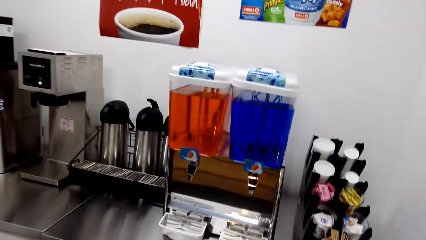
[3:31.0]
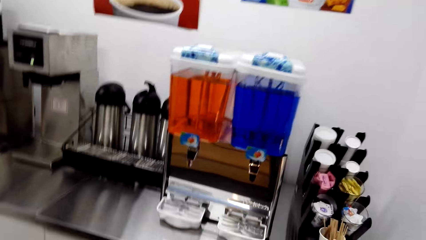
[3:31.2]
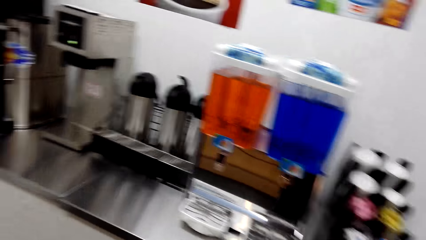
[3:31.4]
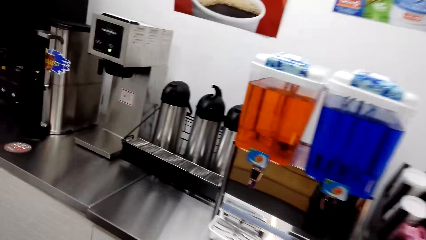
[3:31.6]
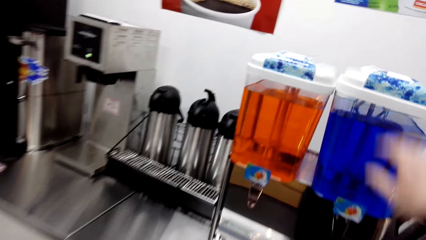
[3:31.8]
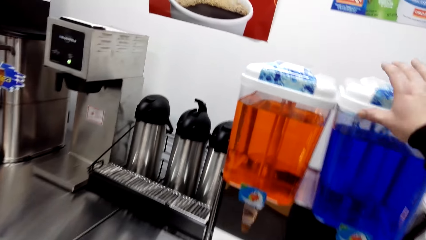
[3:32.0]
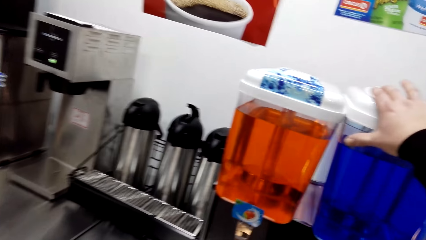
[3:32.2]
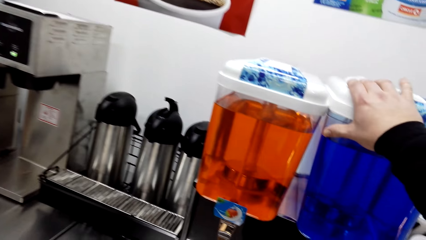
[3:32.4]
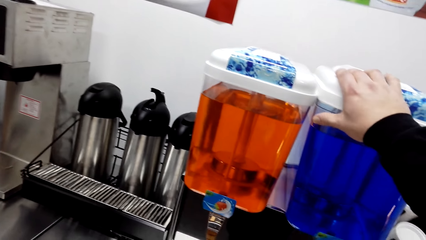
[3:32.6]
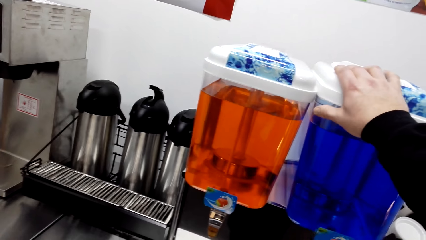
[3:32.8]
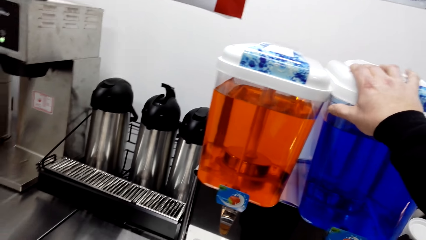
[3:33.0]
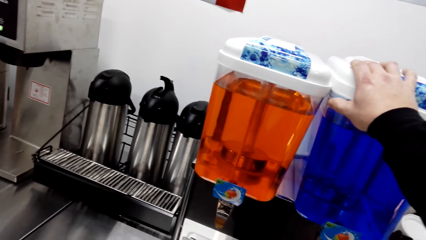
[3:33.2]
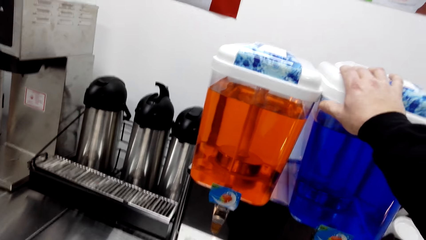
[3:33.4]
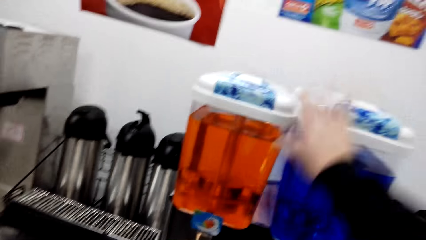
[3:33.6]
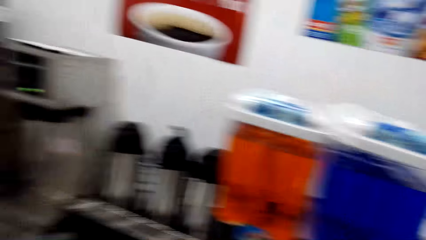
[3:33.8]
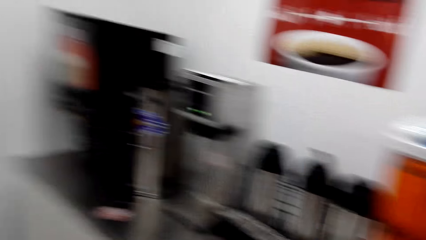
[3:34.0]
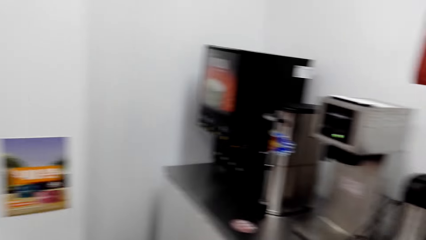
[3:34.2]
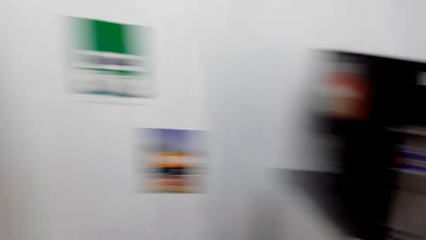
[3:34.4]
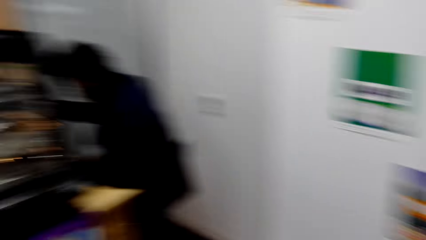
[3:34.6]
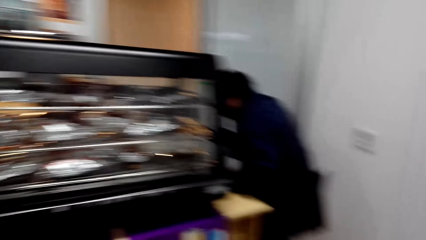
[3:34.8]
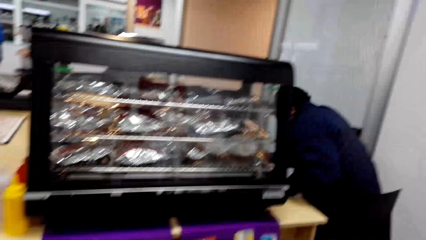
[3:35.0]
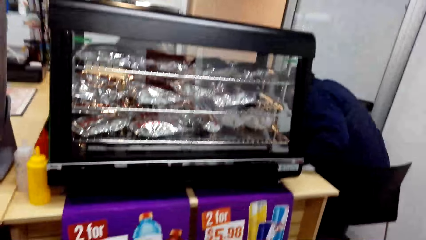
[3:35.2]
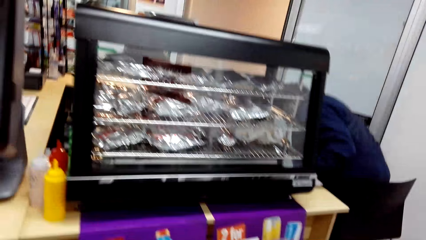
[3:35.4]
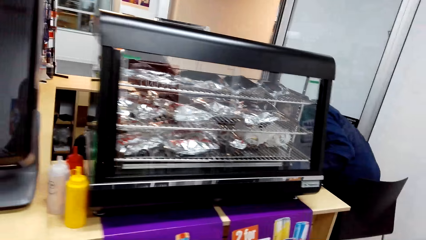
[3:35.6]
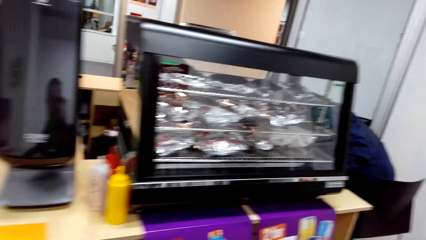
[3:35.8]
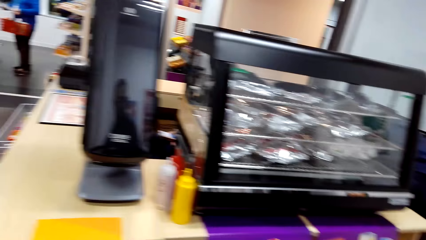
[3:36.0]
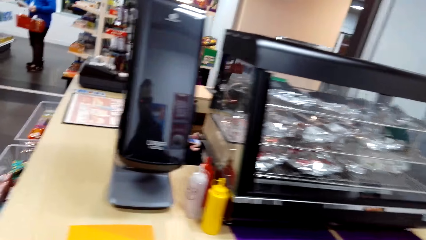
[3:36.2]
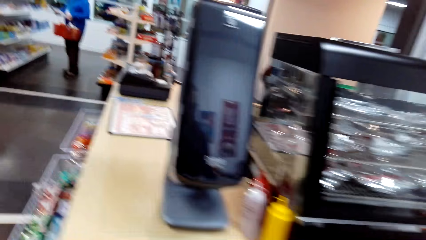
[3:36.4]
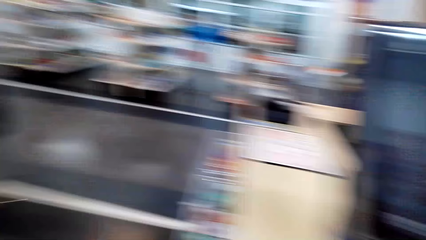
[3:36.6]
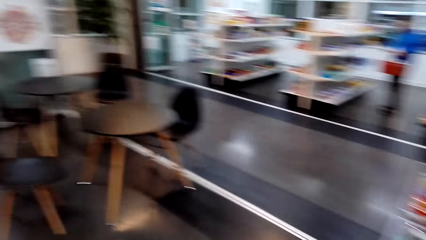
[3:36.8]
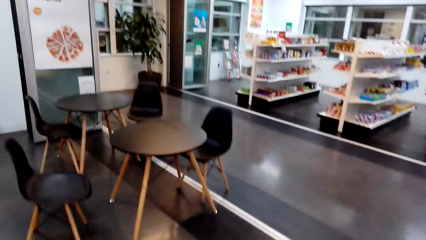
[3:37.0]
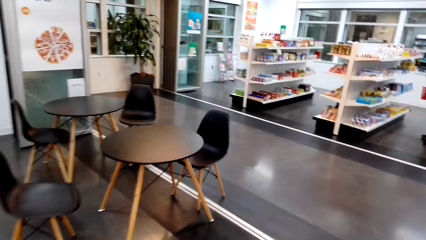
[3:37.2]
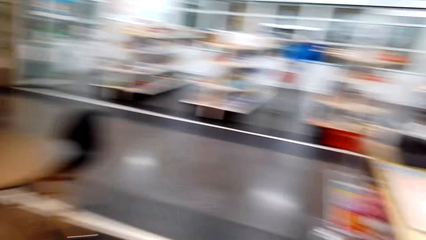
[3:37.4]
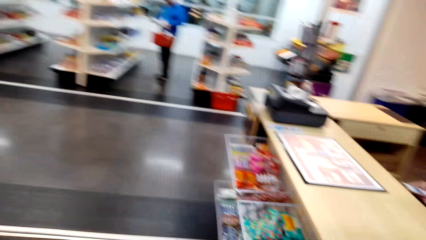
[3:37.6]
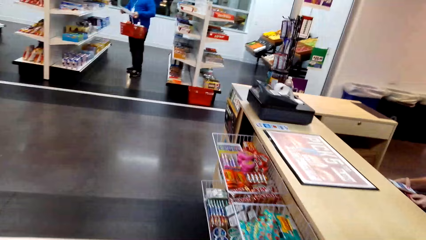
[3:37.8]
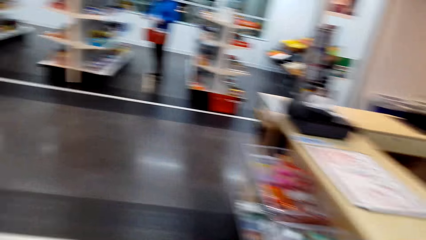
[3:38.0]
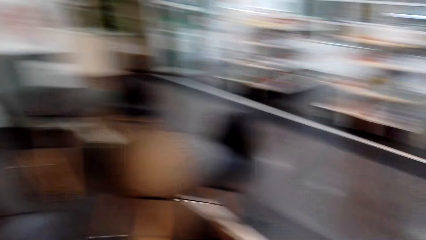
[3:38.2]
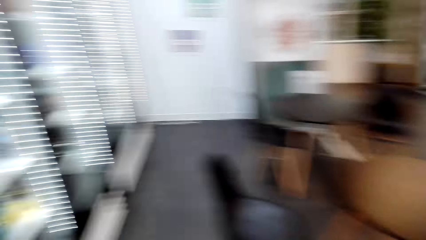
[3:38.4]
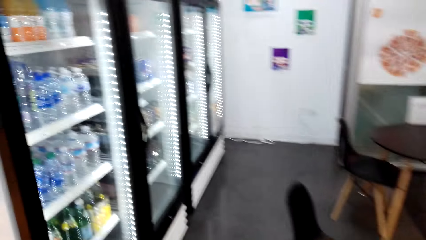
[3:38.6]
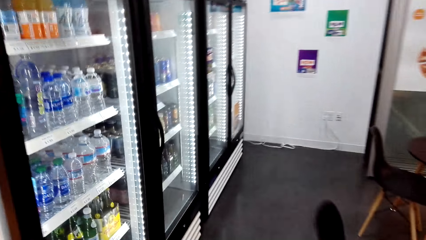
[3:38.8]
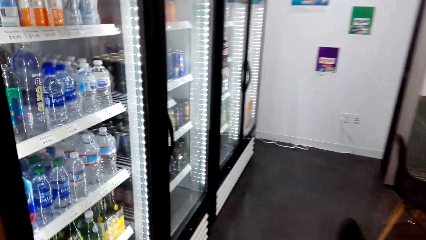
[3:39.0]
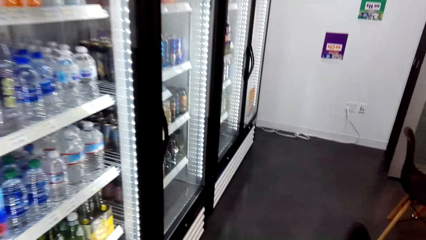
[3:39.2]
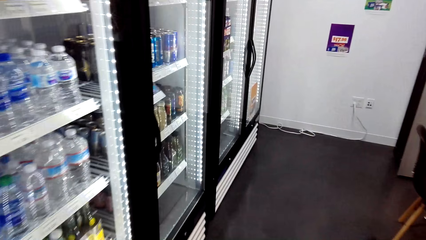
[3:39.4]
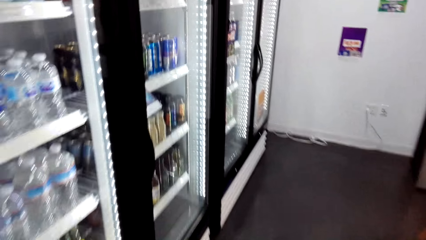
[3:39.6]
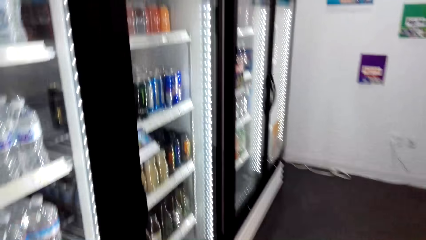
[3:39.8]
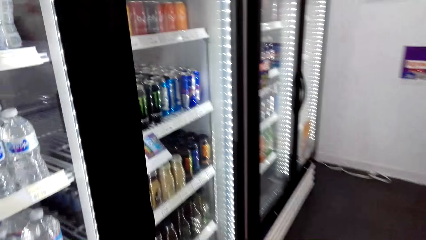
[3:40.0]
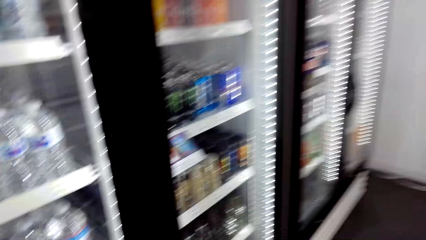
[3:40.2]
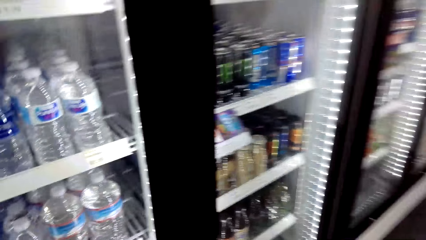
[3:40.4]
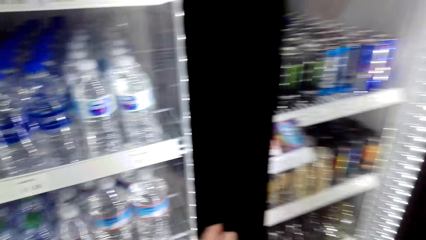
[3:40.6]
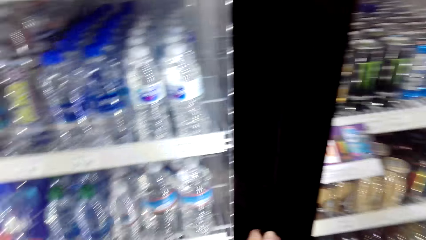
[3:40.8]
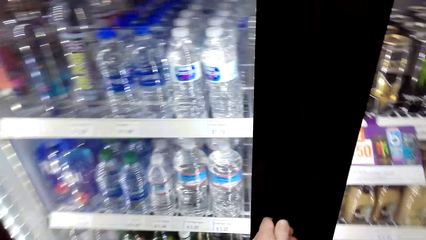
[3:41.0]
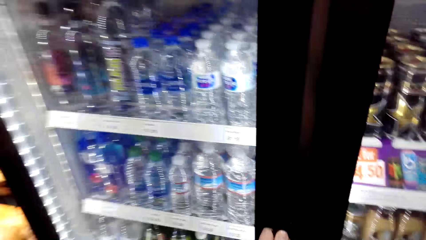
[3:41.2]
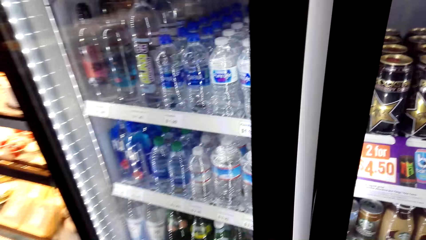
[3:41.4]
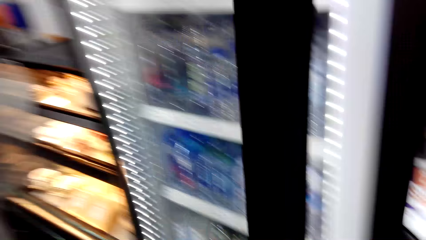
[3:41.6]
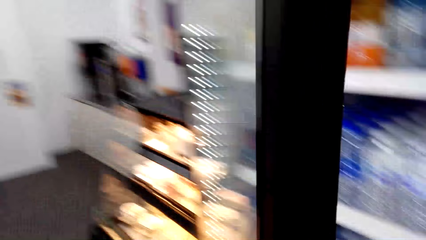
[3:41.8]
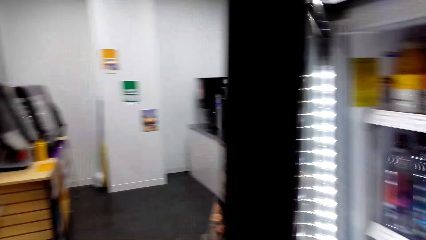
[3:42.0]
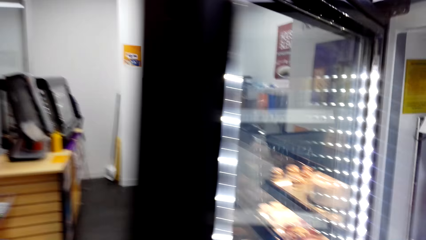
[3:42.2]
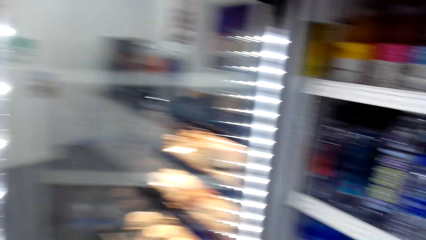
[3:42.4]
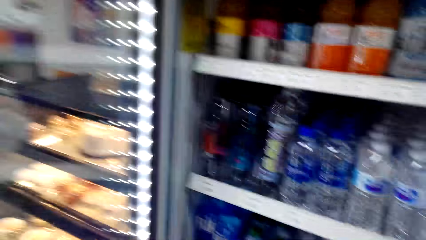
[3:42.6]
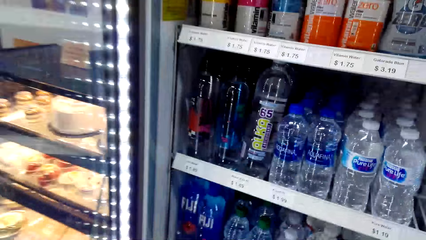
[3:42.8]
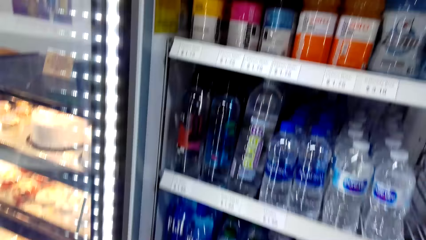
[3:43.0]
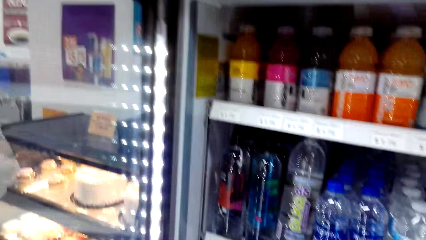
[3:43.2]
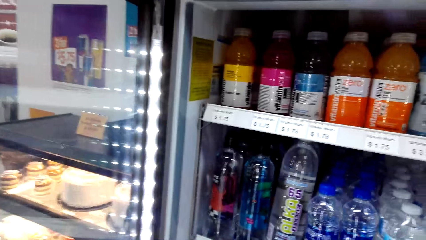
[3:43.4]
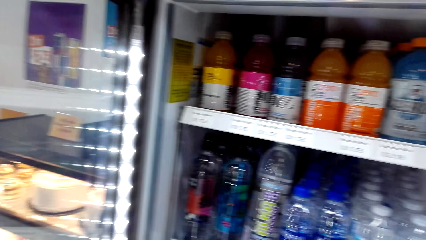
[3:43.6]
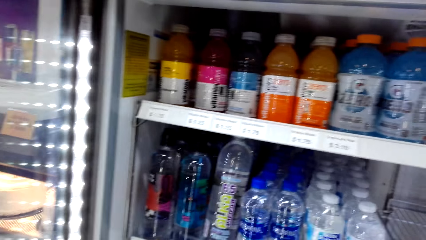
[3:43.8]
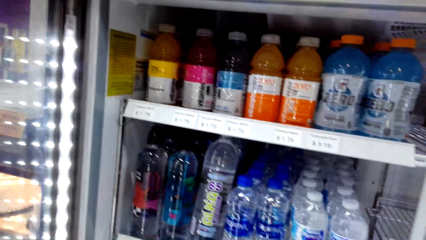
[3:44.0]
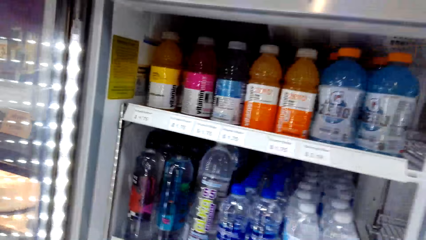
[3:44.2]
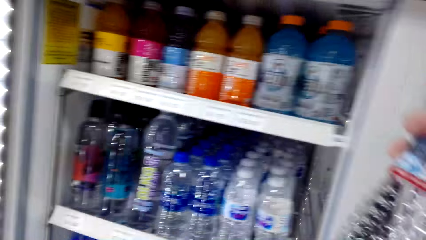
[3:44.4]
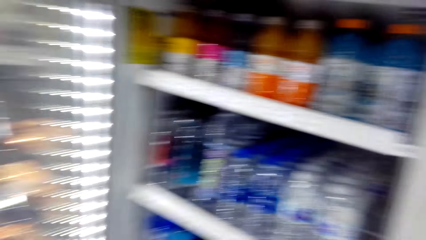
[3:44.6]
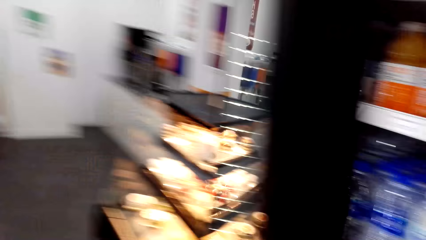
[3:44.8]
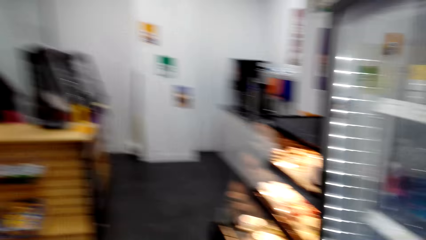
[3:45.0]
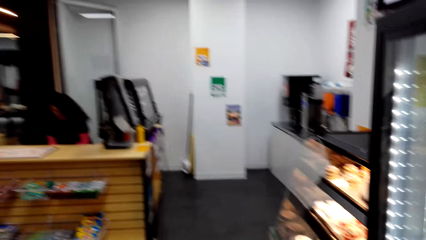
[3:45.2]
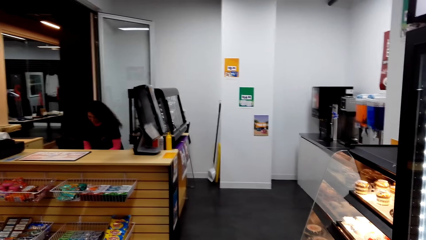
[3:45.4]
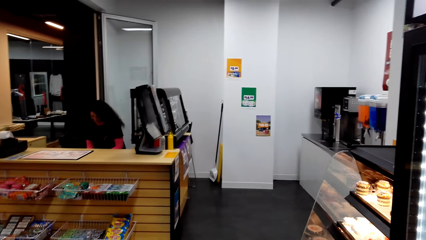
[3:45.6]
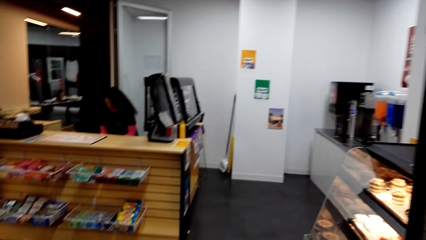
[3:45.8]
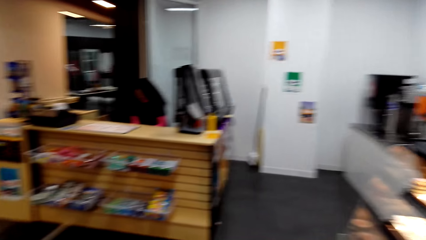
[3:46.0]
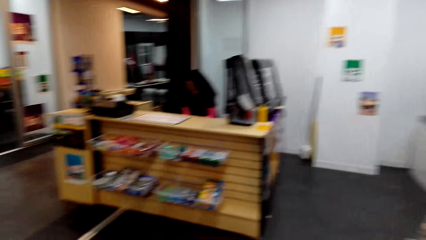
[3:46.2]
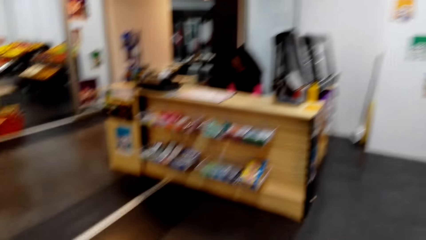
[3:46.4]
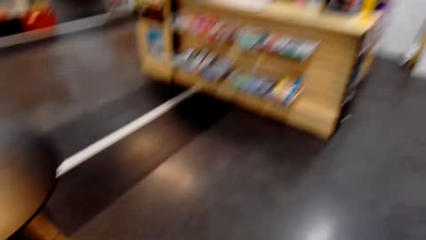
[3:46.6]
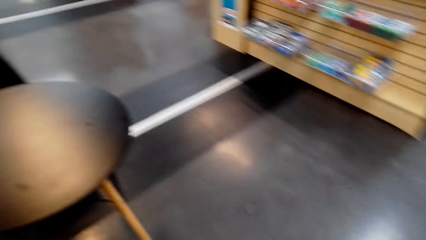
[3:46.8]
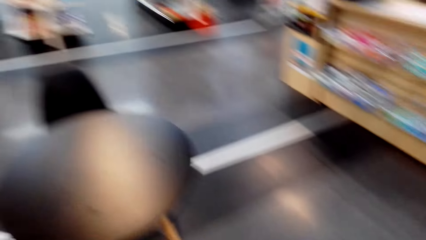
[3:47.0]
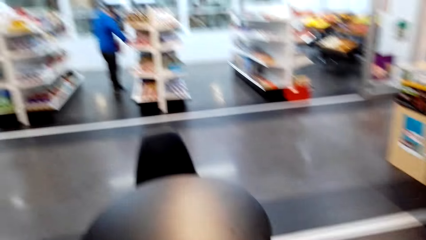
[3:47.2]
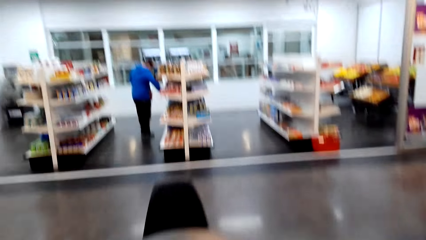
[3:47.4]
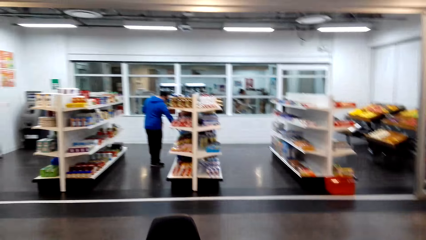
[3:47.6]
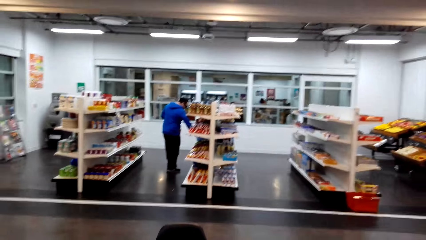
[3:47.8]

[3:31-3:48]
The camera wearer touches the juice tap. They hold the juice blender. They walk around. They walk around again. They open the fridge. They take a bottle of water from the fridge. They hold the bottle. They look around. They sit down.
